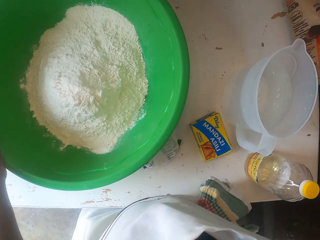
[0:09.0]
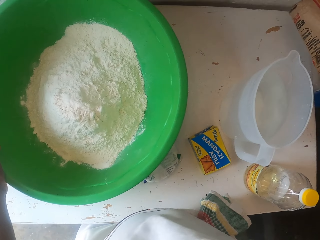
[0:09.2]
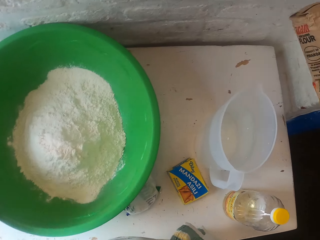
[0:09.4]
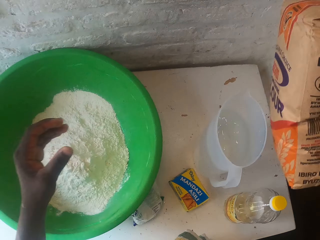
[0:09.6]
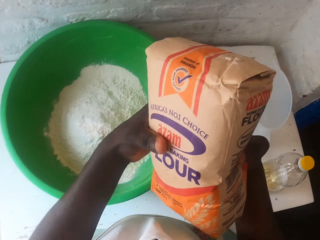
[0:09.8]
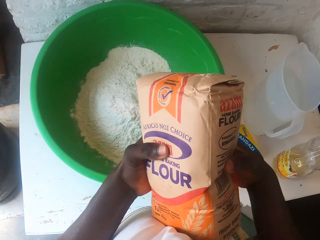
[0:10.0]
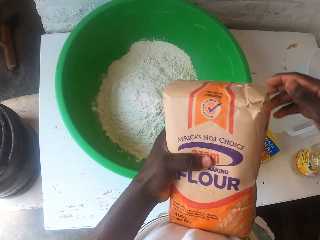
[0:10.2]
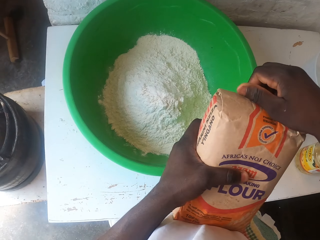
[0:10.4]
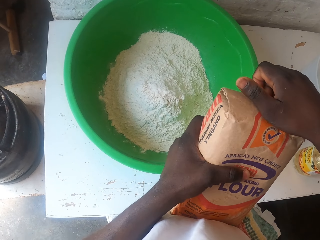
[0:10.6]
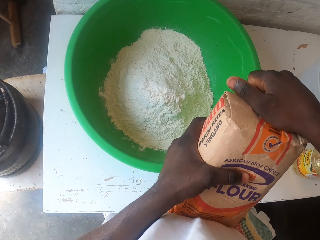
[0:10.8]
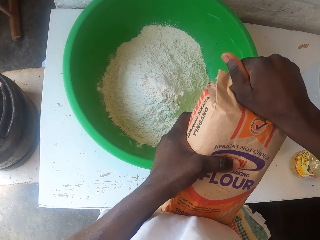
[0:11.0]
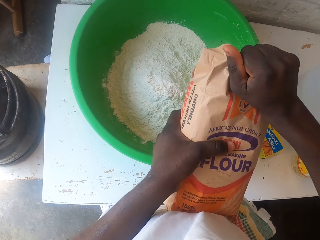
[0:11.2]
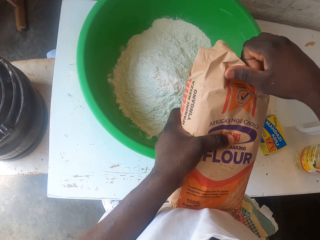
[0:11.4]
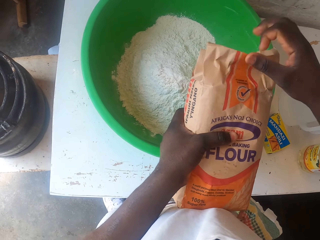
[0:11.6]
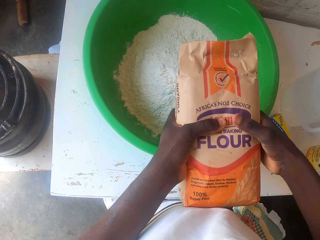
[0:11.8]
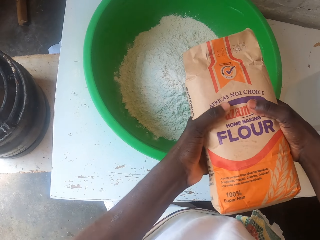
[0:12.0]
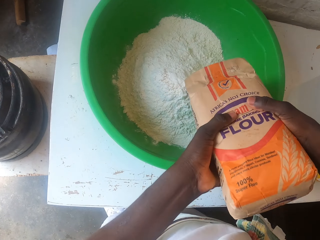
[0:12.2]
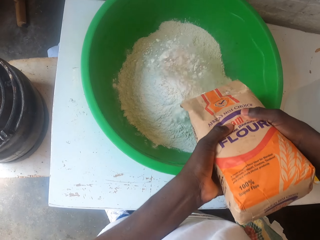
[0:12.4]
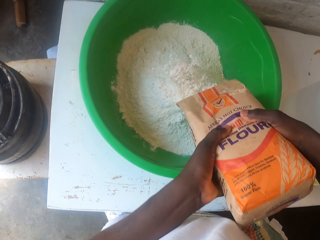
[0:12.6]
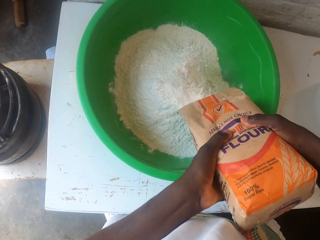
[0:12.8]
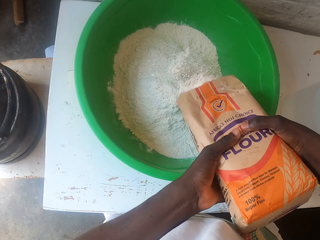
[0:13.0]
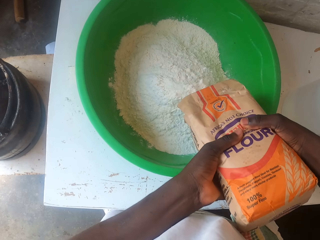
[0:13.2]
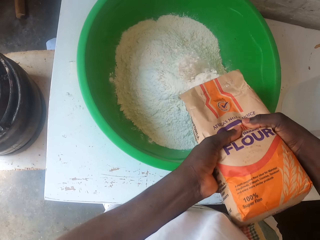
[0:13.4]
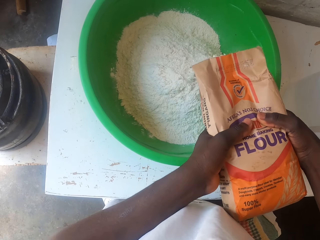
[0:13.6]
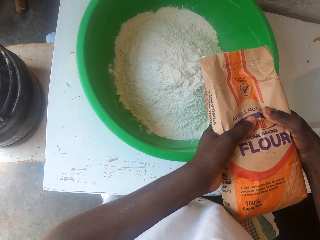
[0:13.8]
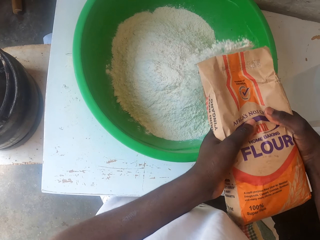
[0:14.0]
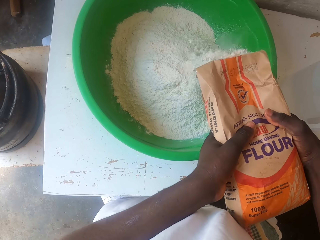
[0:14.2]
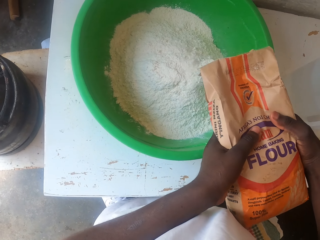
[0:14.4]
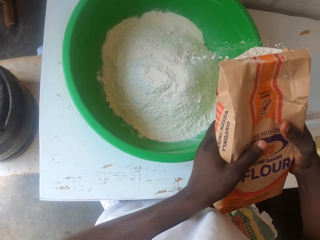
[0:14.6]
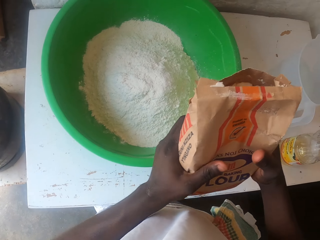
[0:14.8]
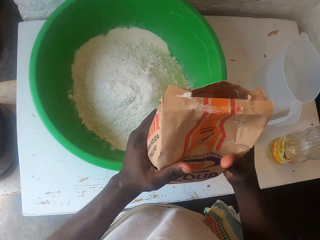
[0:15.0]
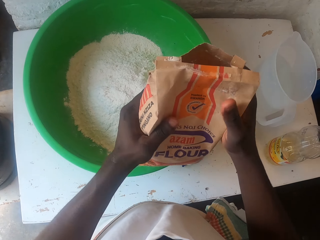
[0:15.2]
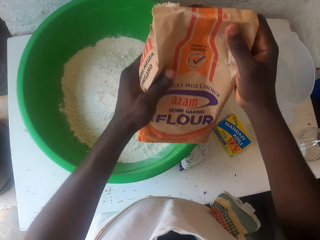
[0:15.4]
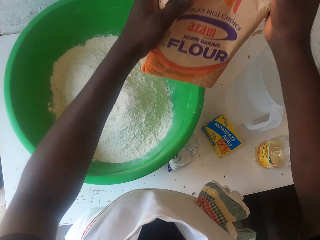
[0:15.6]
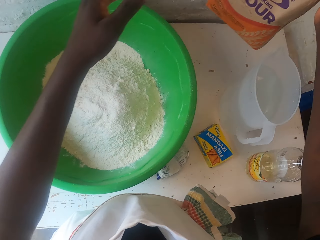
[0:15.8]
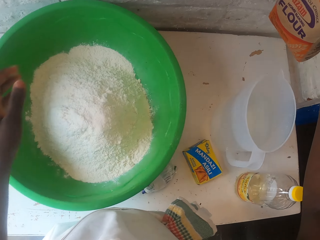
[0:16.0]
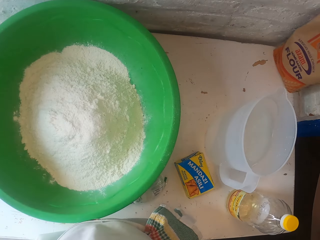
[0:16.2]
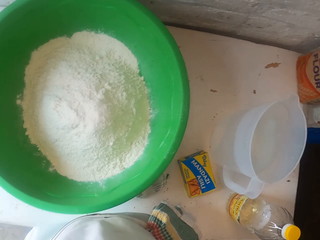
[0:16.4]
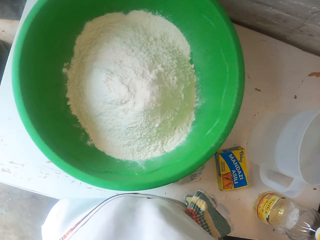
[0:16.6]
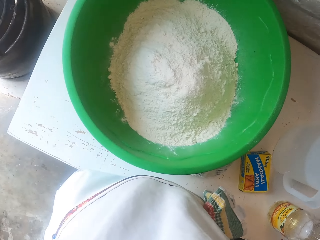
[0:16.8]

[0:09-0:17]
The camera wearer picks up a packet of flour. They open the packet of flour. They pour flour into the basin. They put the packet of flour on the table.

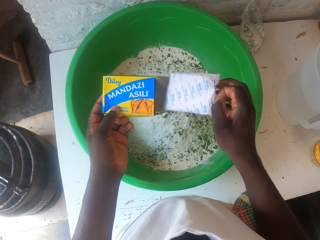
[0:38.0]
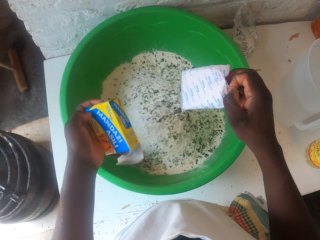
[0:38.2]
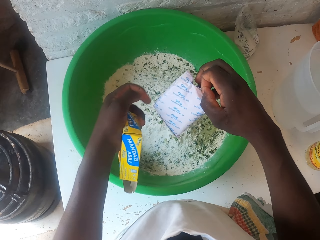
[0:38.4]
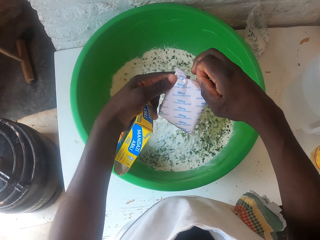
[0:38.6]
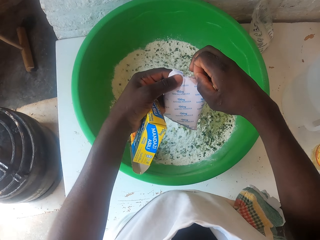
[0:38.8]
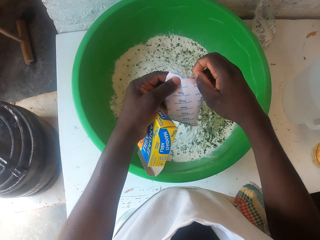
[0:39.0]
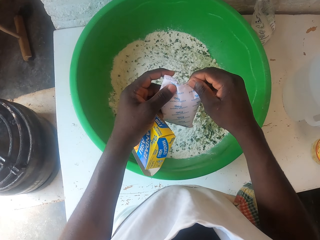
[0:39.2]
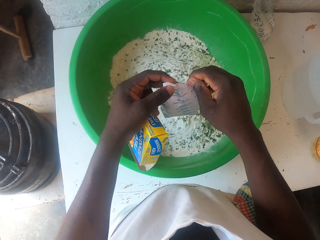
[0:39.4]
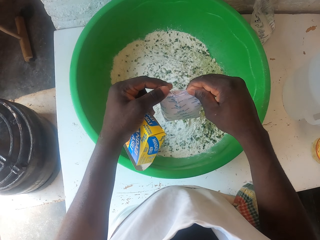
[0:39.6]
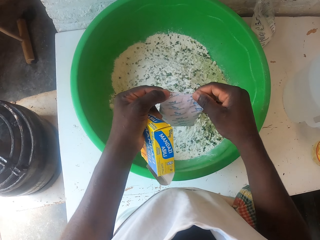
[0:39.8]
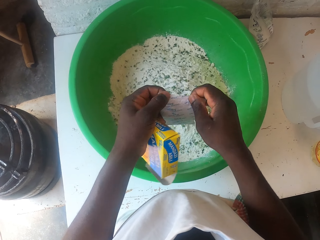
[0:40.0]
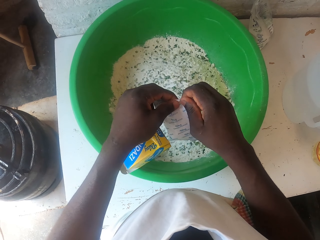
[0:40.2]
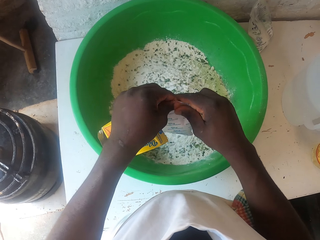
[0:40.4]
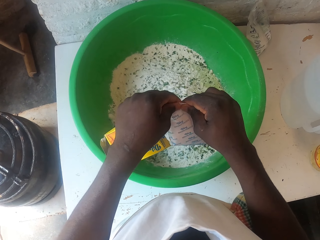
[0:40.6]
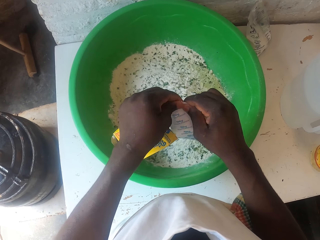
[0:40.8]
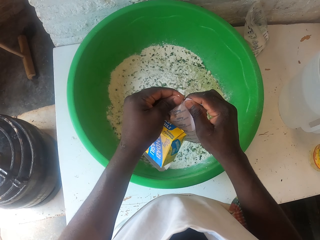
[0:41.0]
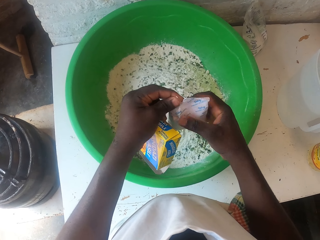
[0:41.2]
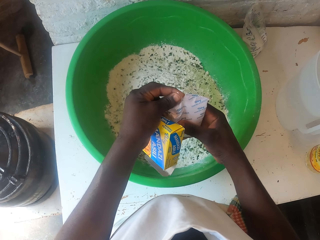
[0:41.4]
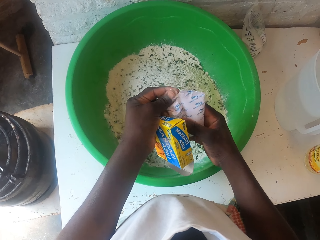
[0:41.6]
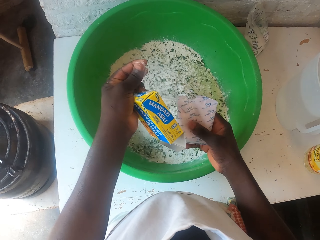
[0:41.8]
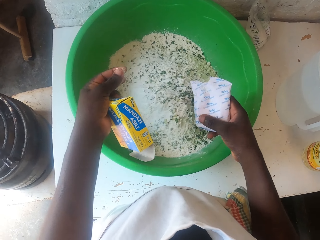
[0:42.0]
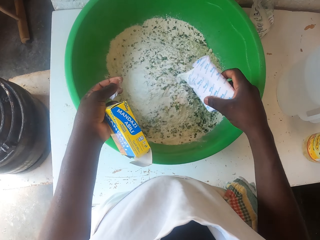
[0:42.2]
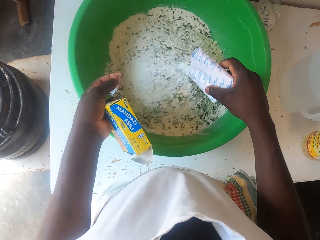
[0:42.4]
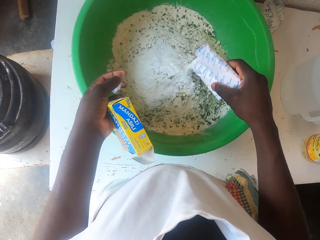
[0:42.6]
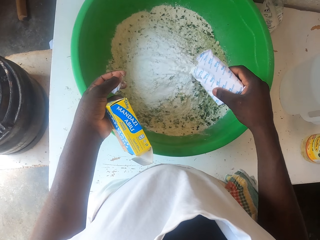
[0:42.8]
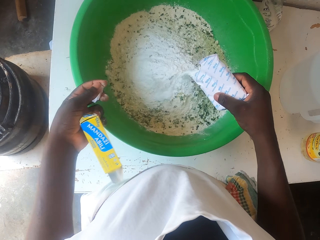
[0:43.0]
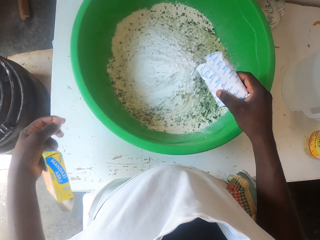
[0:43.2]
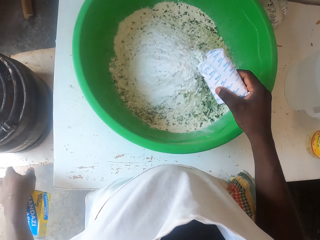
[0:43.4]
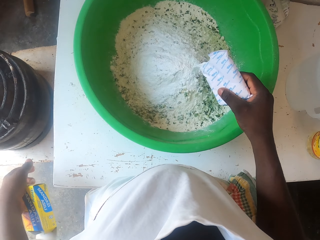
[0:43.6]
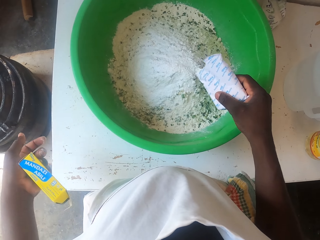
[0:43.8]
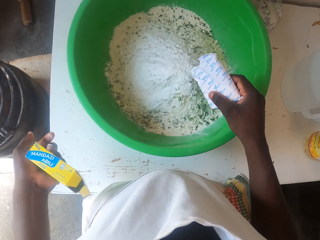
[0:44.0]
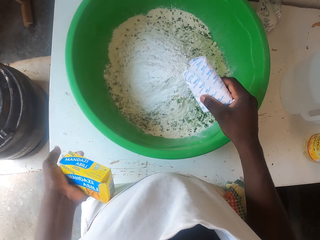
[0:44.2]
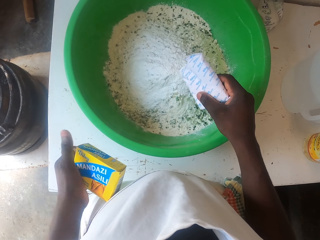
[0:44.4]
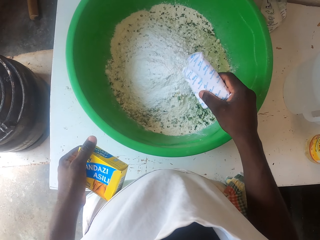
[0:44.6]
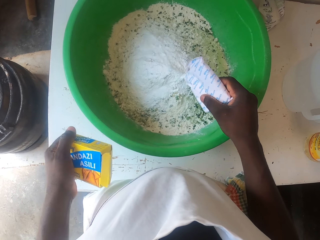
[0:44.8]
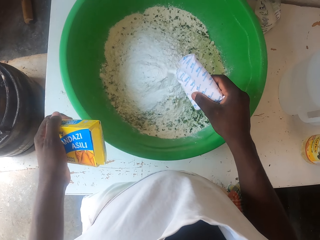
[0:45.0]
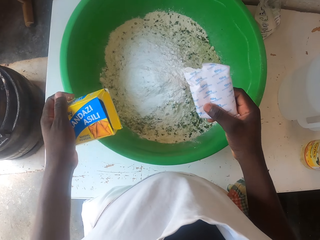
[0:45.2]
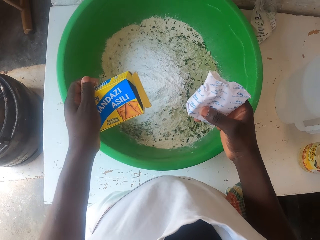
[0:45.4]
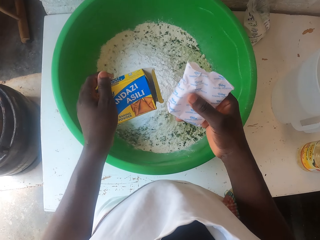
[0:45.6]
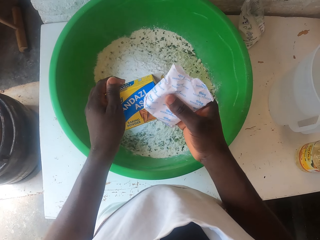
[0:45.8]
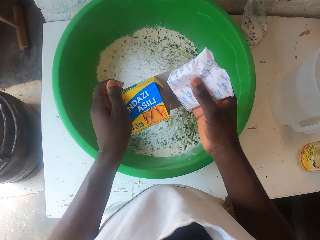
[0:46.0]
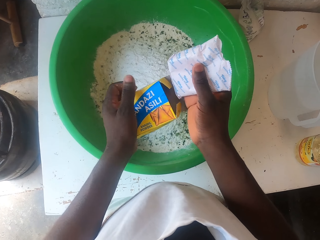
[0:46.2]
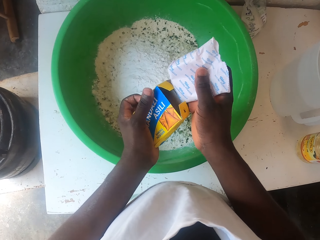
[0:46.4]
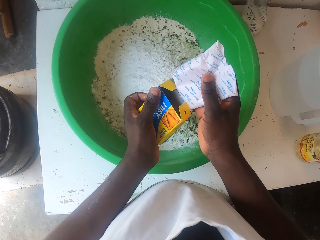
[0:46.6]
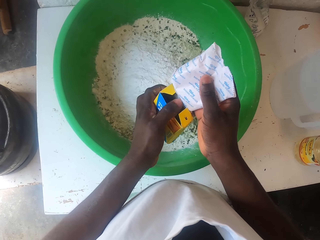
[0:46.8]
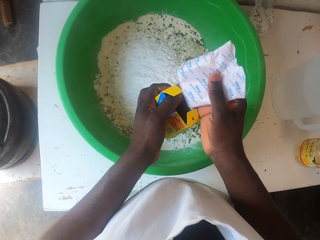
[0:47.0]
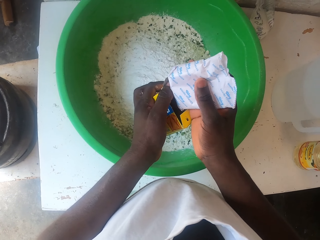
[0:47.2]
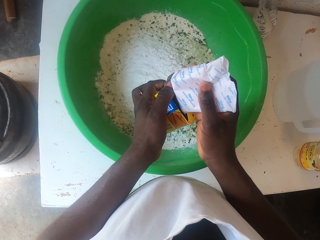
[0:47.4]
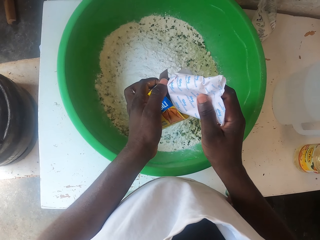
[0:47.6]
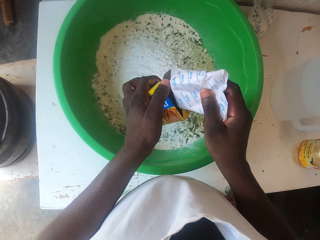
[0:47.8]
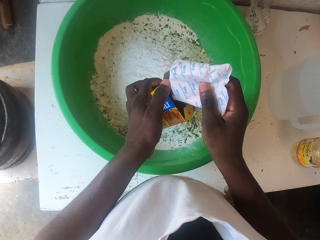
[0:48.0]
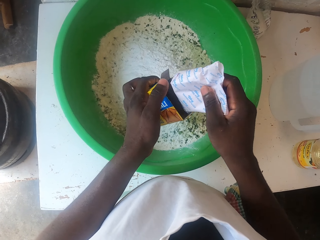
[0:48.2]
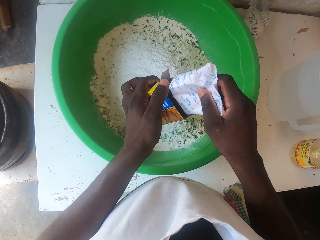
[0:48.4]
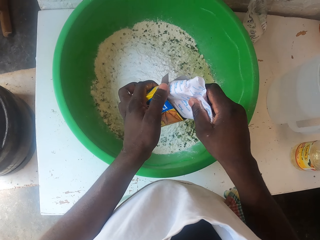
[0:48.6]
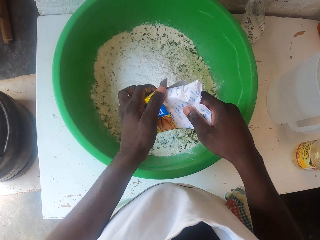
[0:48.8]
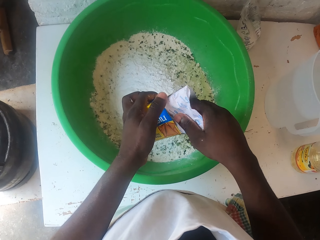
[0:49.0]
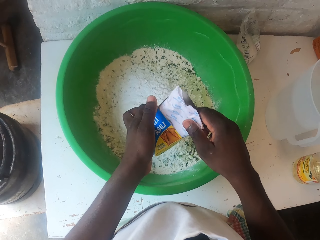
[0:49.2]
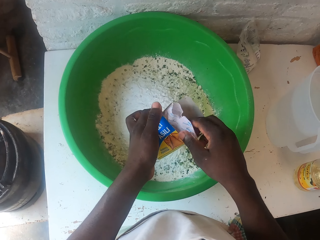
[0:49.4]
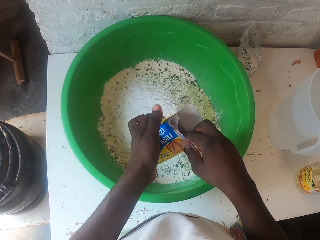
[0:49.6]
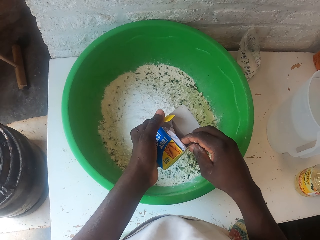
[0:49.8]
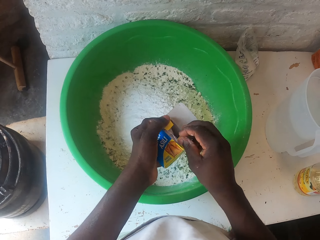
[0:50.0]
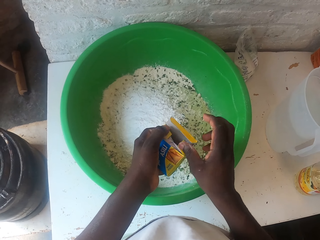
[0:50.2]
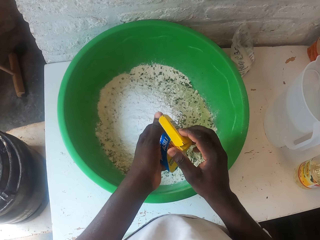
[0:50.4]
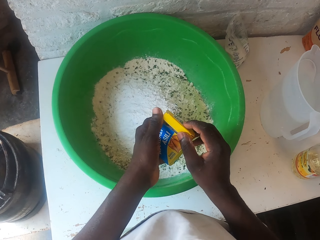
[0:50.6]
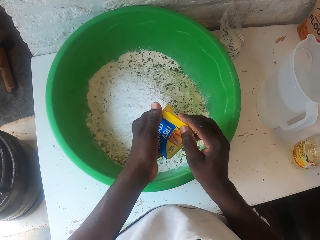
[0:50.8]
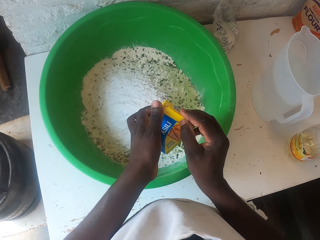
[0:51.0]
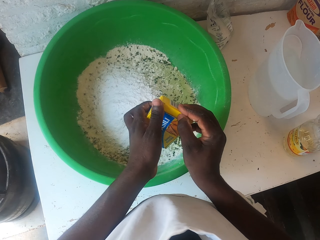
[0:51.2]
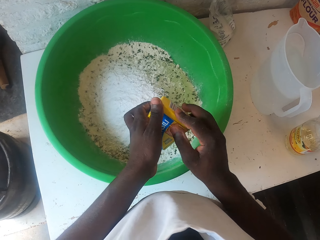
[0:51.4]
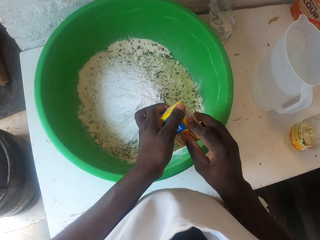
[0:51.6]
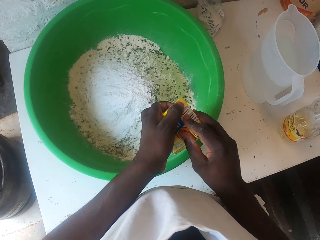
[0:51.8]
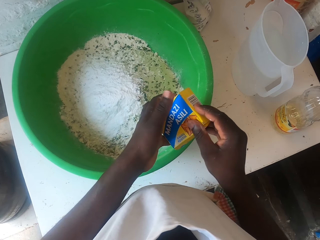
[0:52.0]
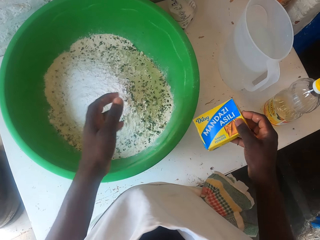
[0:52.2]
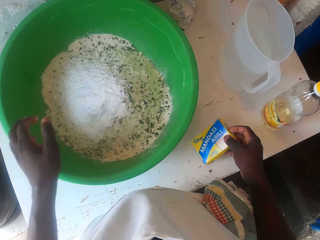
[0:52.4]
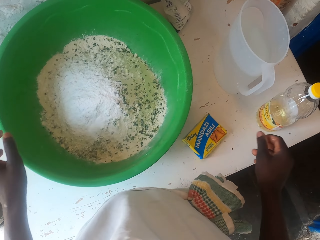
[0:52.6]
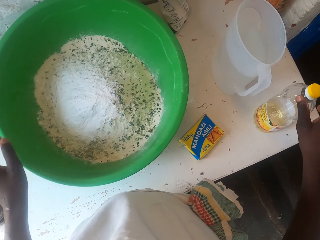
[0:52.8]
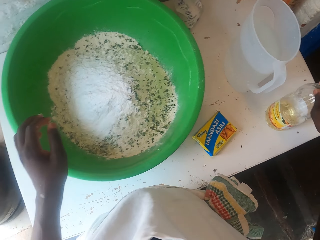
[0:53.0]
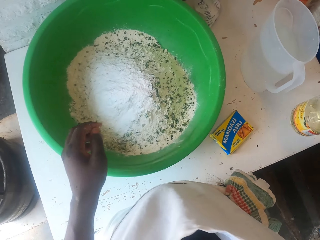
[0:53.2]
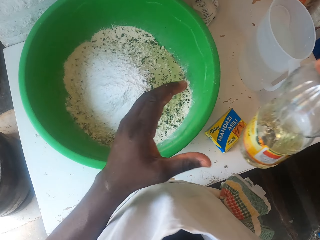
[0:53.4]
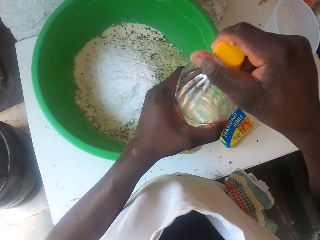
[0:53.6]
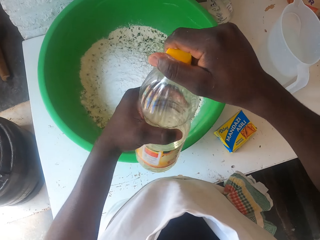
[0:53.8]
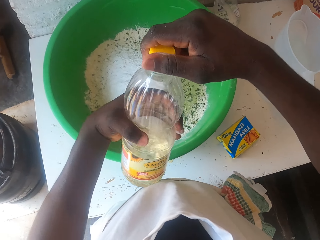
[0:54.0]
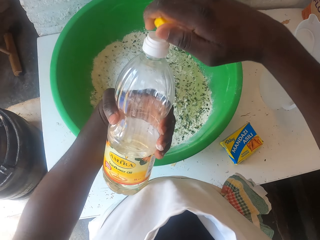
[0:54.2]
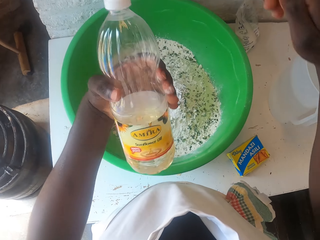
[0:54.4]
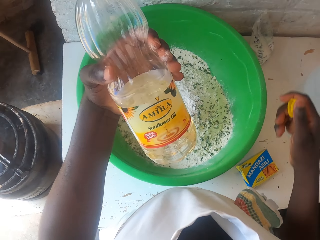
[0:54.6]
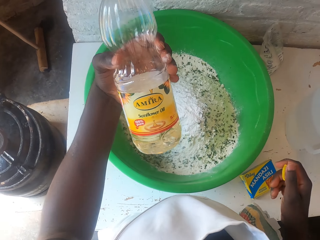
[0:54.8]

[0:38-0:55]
The camera wearer tears a baking powder sachet. They hold a box with the left hand. They pour baking powder into the basin. They hold the box with the left hand. They throw the sachet tip. They hold the box with the left hand. They pour baking powder into the basin. They pour baking powder into the basin again. They hold the box with the left hand. They insert the baking powder sachet into the box. They close the box. They put the box of baking powder on the table. They grab a bottle of cooking oil. They open the bottle of cooking oil.
